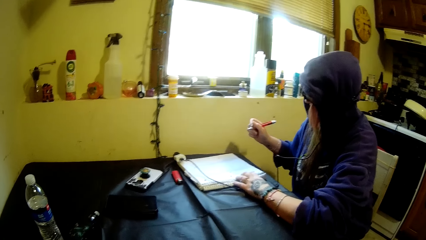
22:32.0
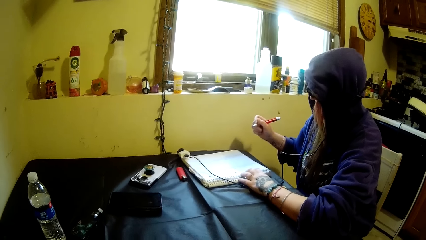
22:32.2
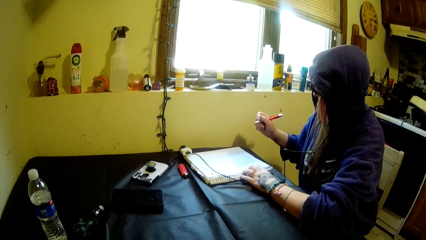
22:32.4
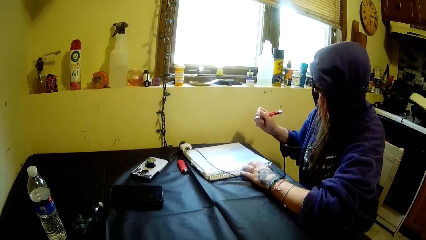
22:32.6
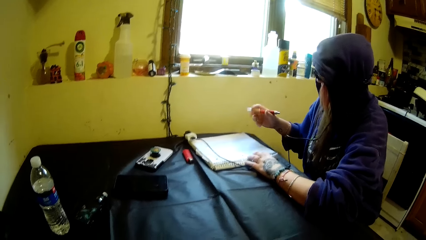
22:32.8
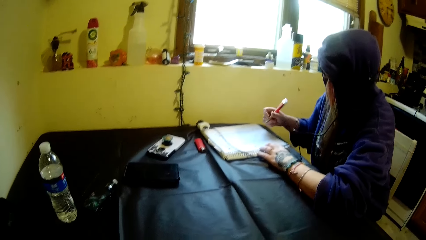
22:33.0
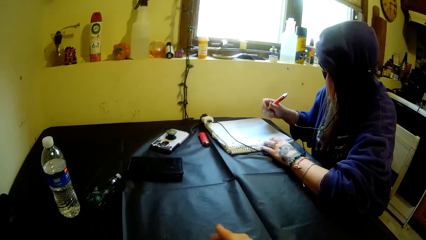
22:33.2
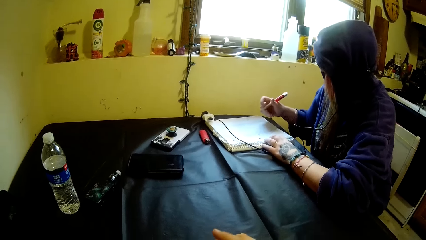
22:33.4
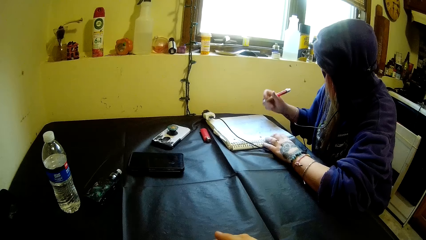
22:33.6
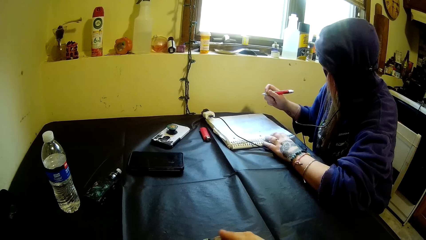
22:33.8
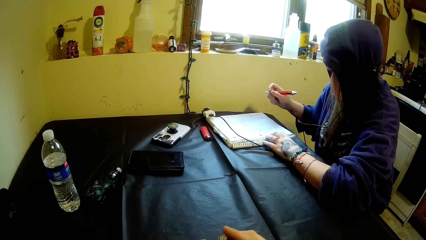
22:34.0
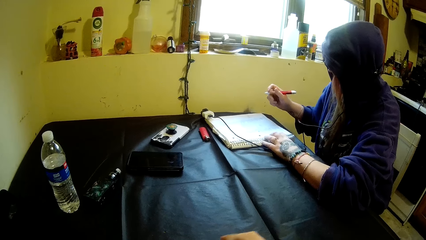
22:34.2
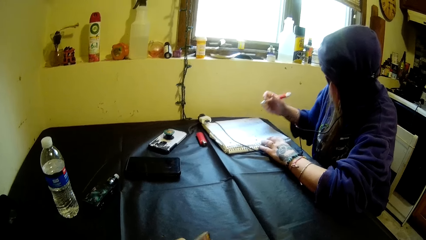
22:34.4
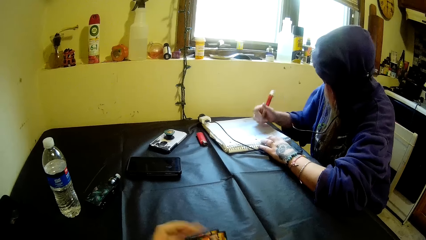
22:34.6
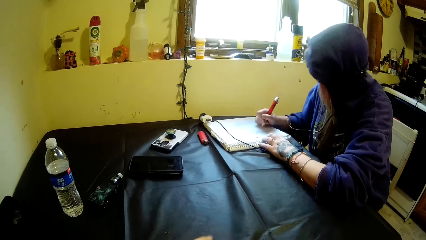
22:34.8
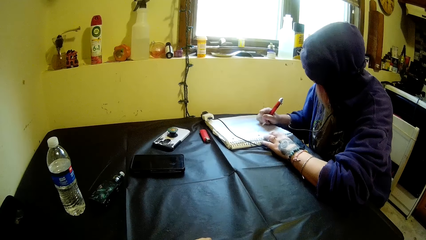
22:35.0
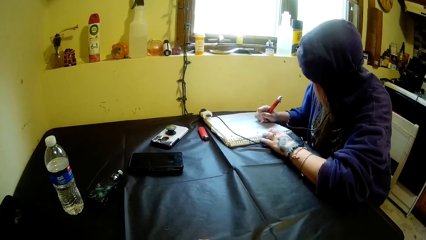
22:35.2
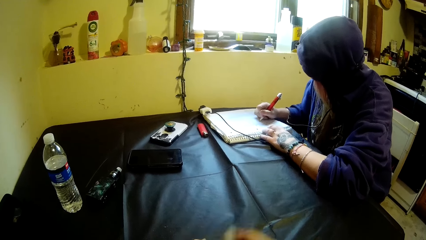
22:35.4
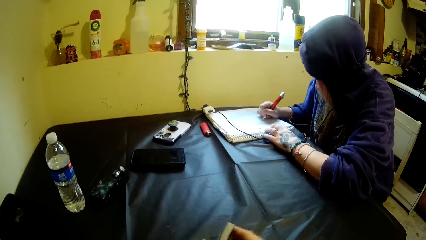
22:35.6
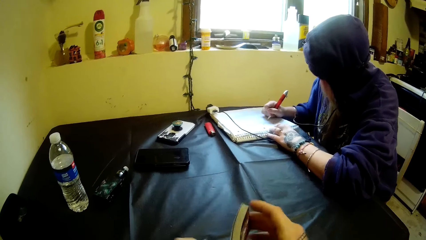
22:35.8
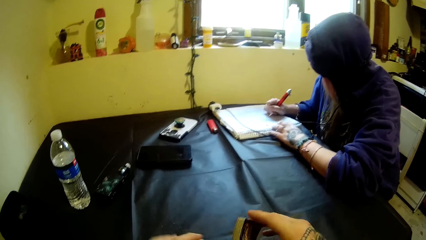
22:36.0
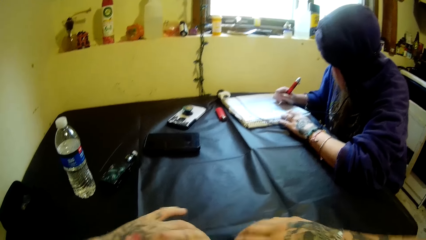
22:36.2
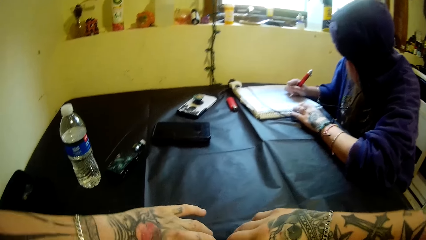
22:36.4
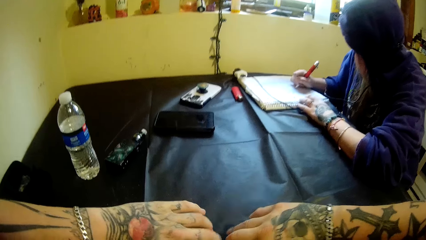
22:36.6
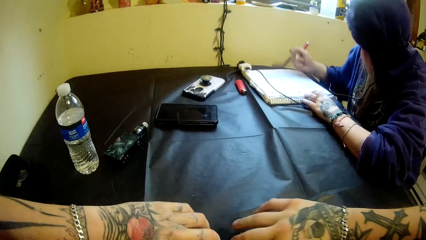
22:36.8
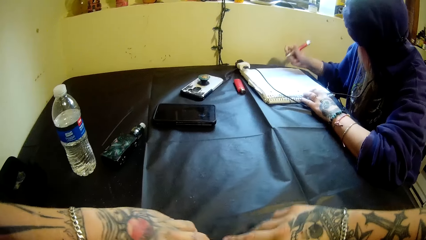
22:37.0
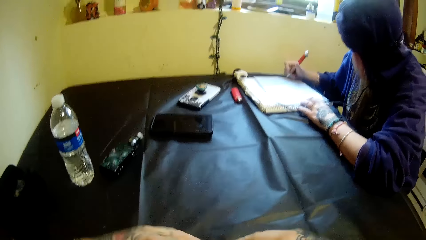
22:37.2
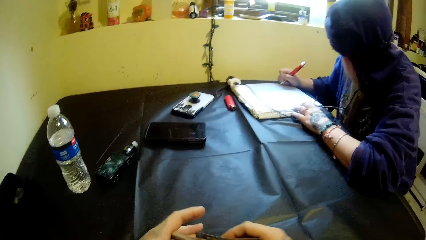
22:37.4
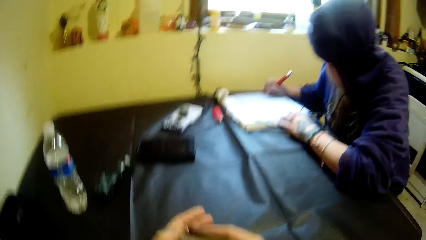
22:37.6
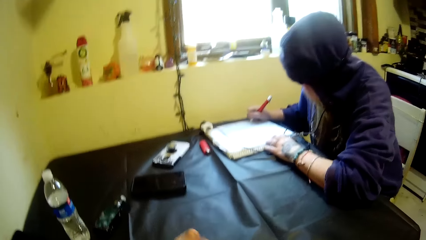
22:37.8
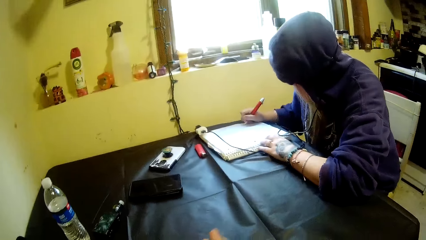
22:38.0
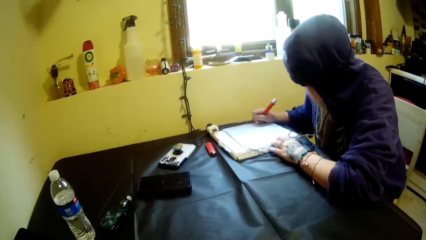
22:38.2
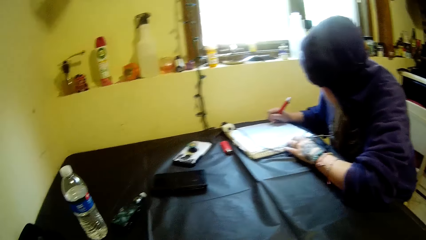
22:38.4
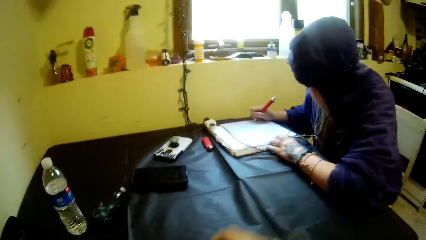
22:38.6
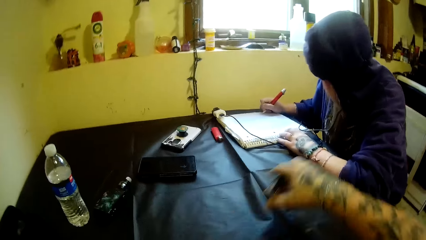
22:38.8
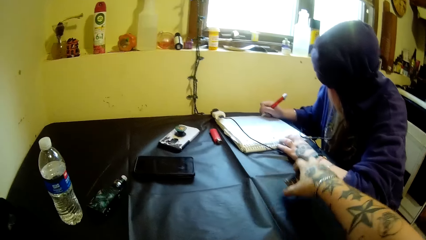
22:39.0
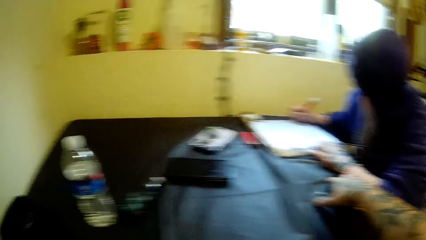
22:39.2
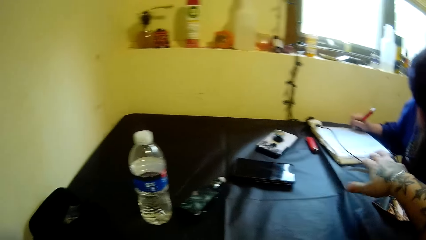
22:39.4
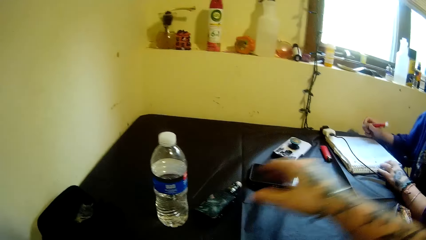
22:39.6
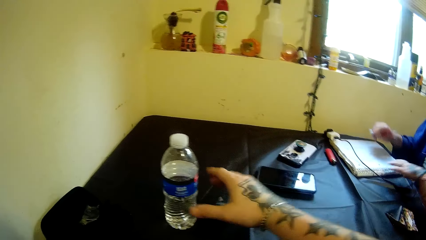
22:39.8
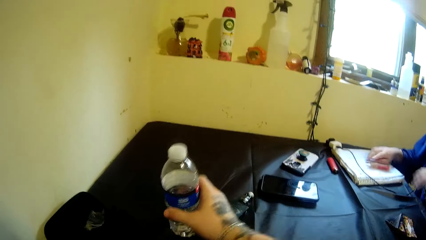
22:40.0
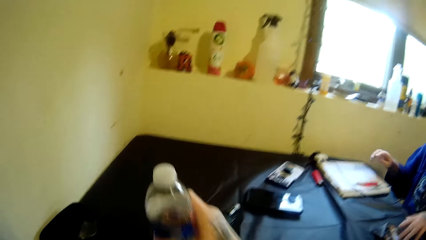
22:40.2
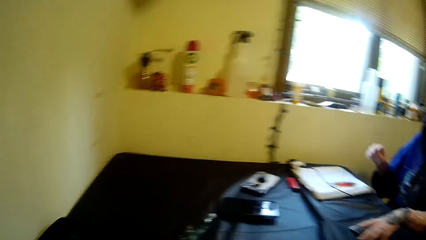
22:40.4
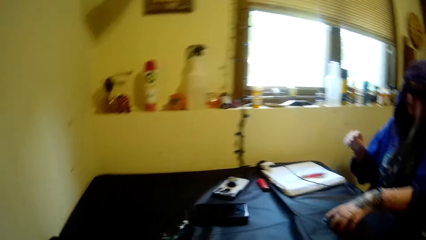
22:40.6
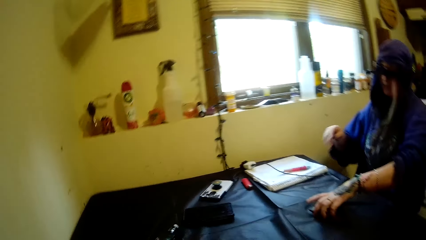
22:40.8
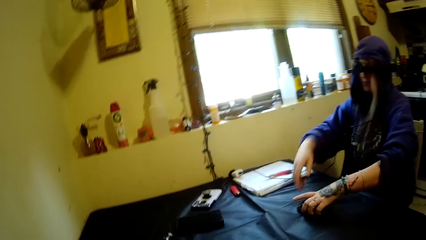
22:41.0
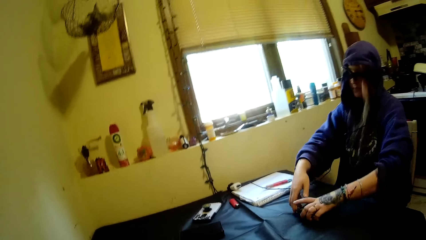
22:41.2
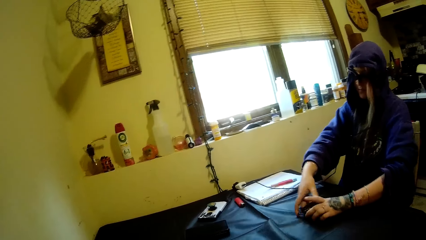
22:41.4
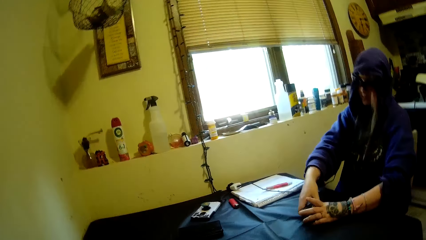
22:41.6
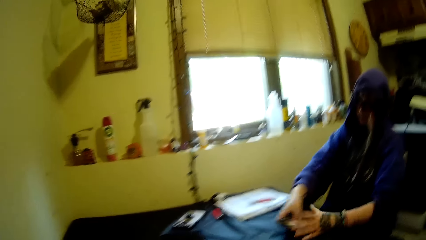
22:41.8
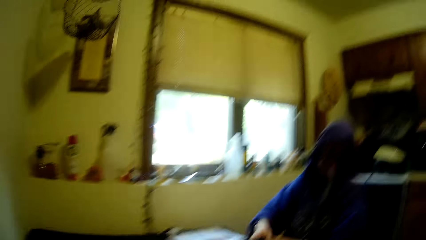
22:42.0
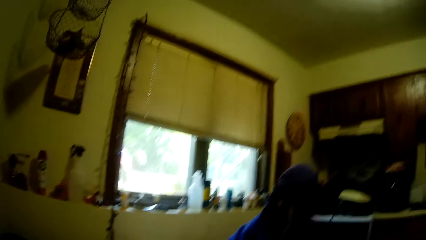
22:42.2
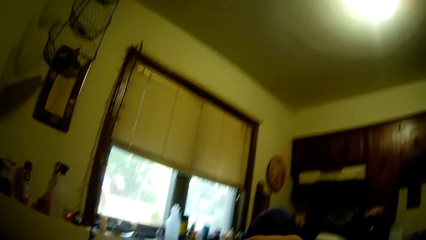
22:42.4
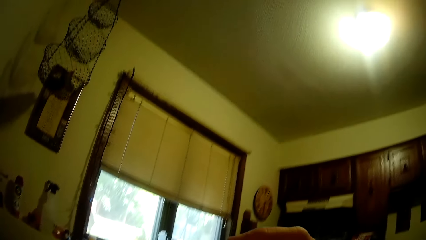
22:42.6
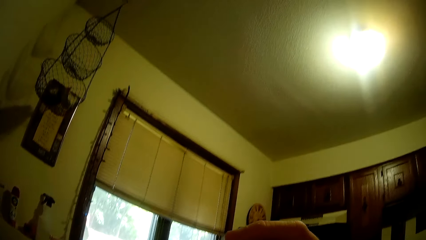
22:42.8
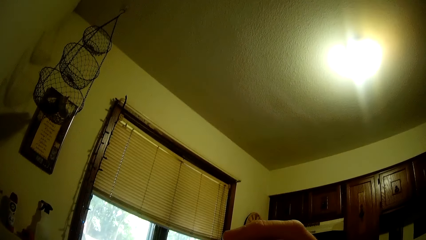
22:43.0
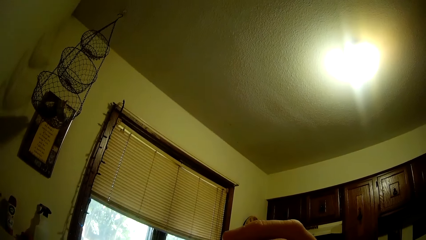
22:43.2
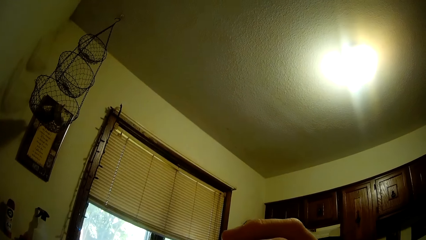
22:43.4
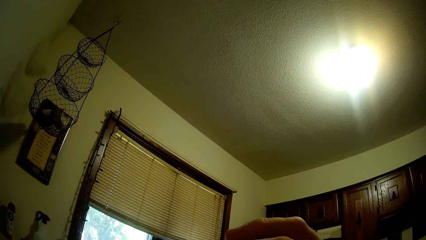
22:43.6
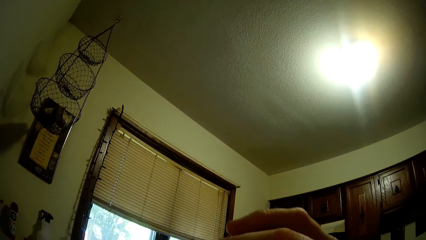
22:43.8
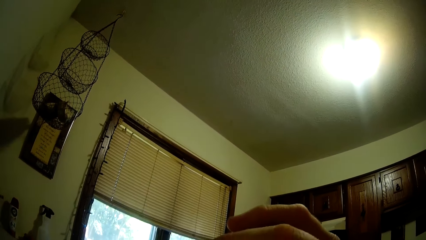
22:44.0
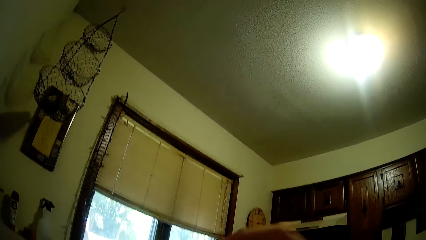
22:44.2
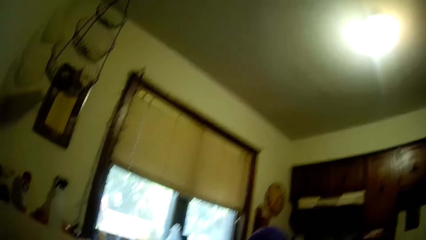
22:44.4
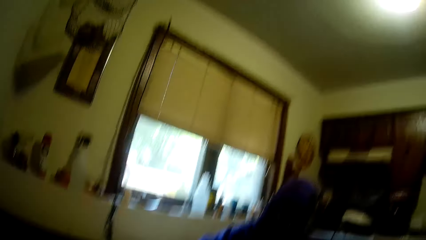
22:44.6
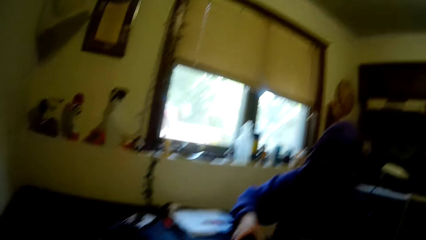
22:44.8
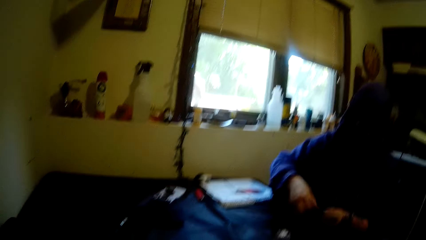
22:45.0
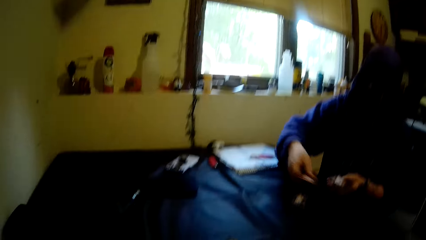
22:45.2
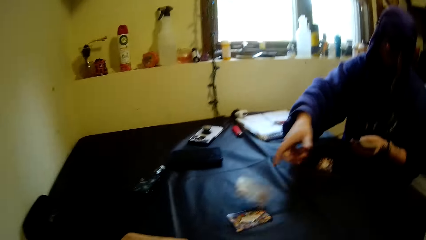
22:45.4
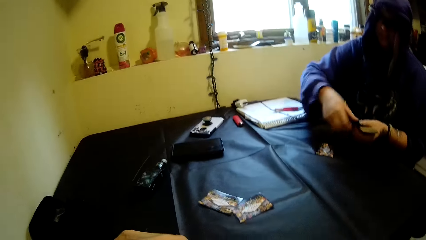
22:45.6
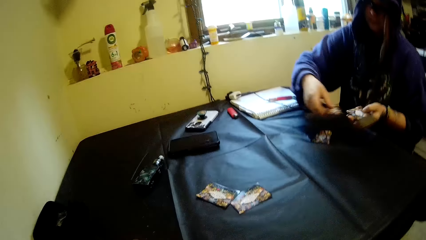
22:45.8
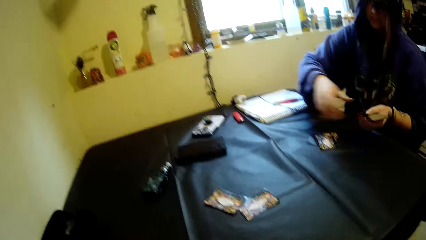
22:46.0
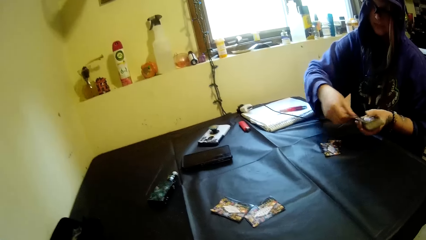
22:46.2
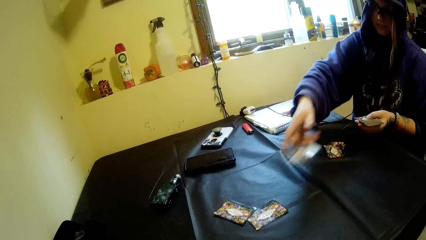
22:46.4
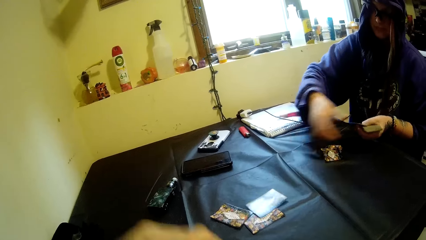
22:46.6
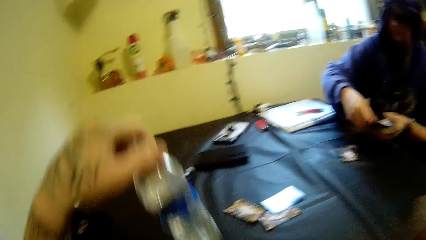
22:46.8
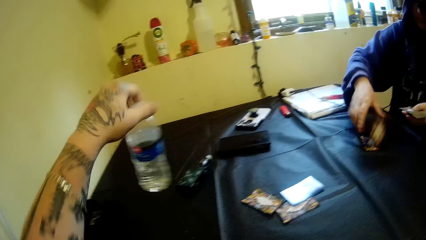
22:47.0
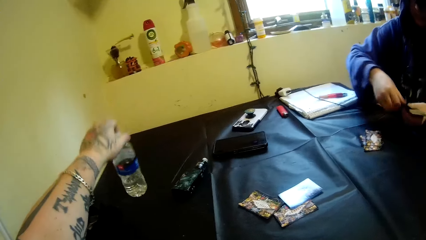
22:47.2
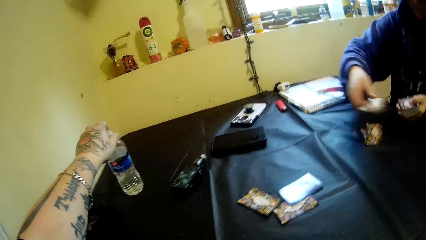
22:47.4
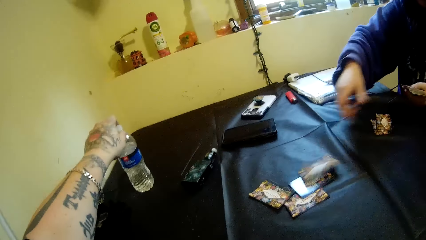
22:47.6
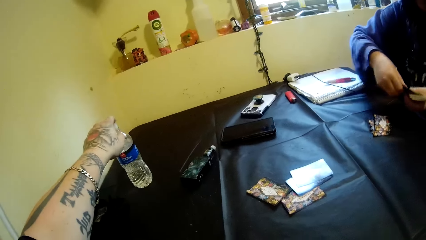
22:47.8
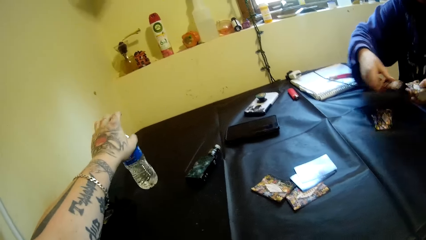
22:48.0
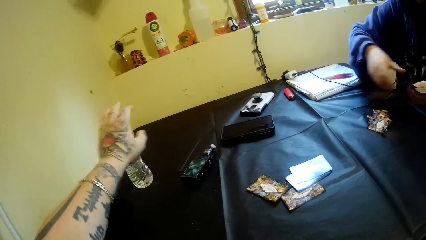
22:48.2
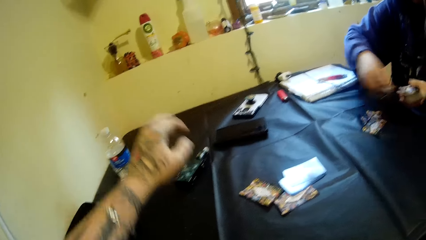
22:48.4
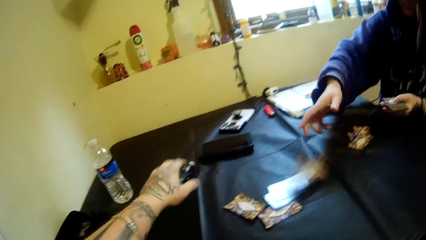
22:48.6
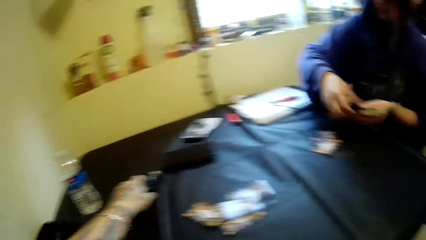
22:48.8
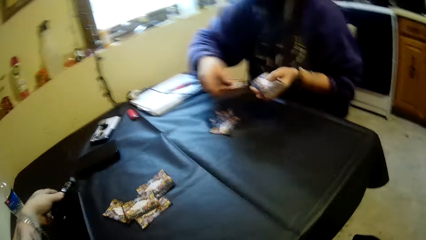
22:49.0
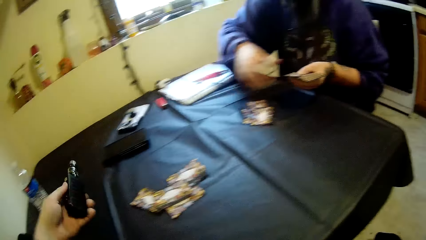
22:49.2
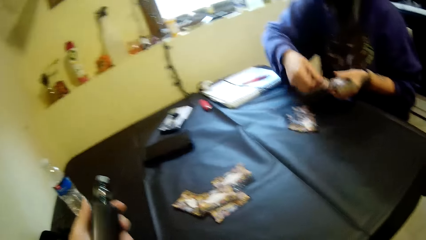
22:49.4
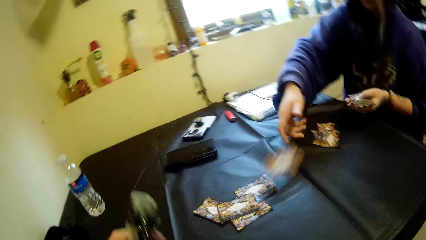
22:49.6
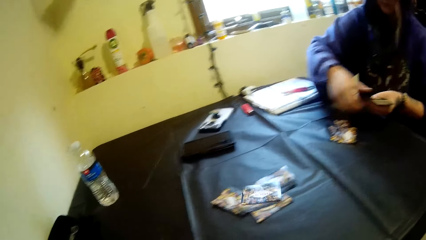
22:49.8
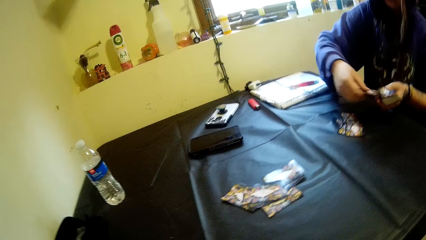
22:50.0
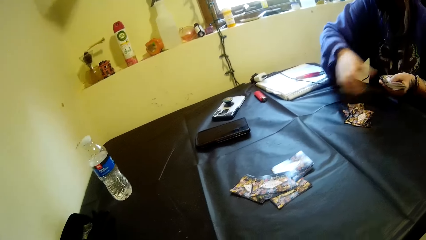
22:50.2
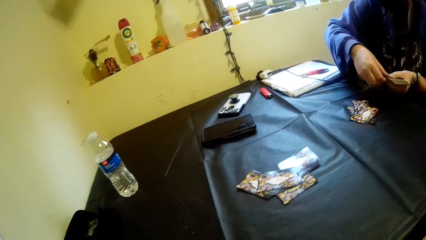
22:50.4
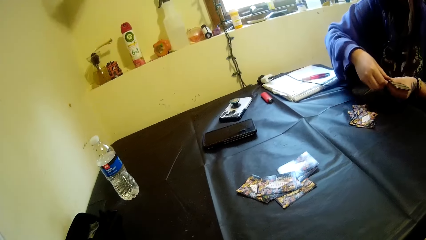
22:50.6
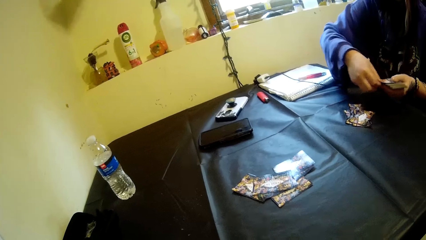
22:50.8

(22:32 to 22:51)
A woman looks at the book. The woman writes on the book with the pen. The camera wearer shuffles the cards. The woman writes on the book. The camera wearer places the cards on the table beside the woman. The woman places a pen on the book. The camera wearer picks a bottle of water on the table with his right hand. The woman picks the cards on the table with her hands. The camera wearer looks around the room and drinks water from the bottle. The woman serves the cards on the table with her right hand. The camera wearer drops the bottle of water on the table with his left hand. The woman serves the cards on the table with her right hand. The camera wearer picks up an electronic cigarette on the table with his left hand. The woman distributes playing cards.
